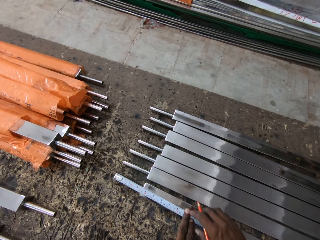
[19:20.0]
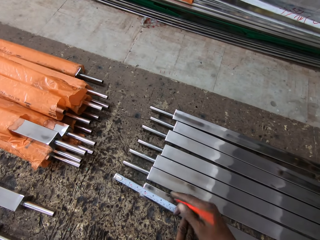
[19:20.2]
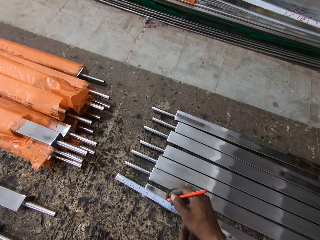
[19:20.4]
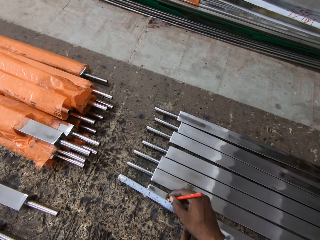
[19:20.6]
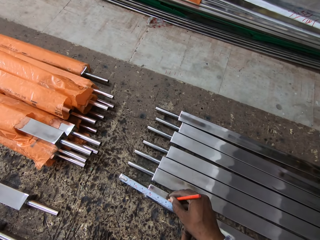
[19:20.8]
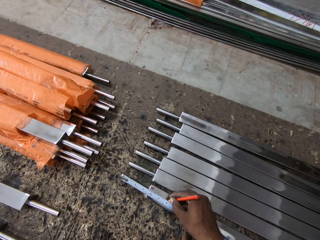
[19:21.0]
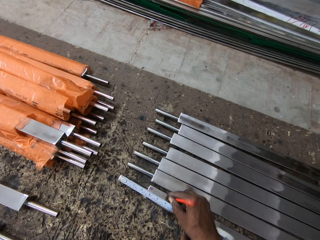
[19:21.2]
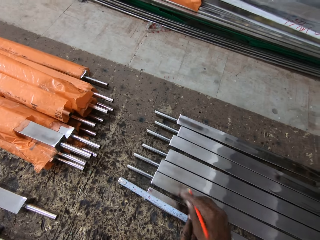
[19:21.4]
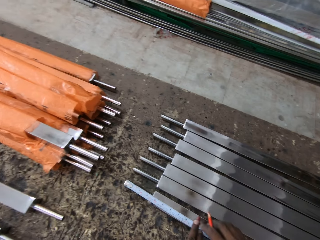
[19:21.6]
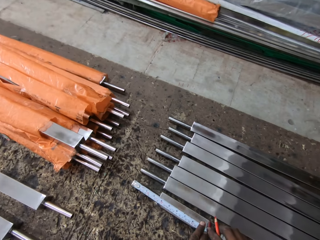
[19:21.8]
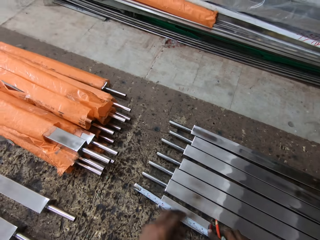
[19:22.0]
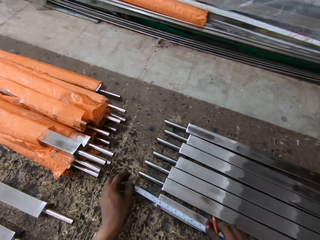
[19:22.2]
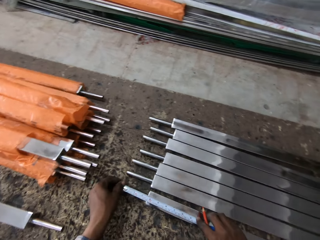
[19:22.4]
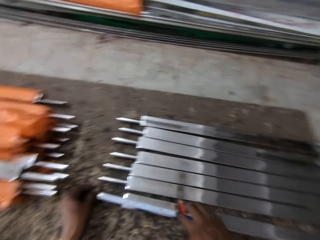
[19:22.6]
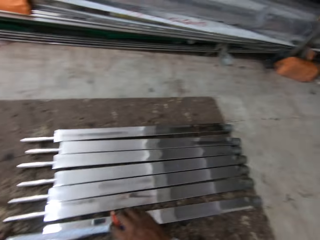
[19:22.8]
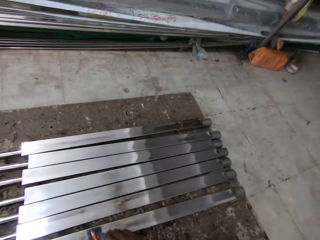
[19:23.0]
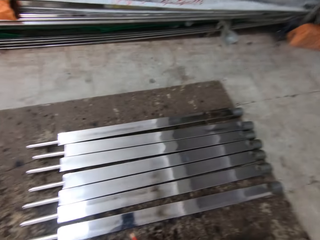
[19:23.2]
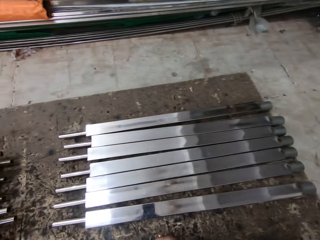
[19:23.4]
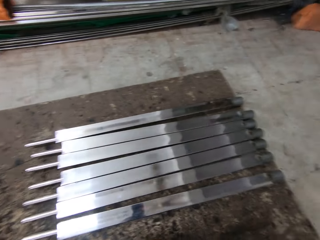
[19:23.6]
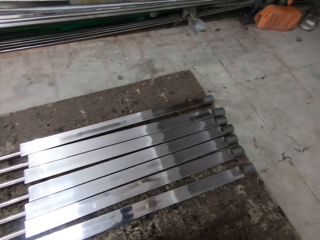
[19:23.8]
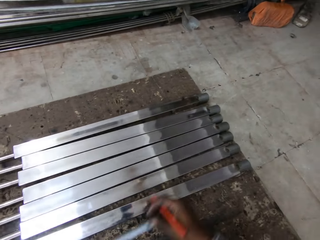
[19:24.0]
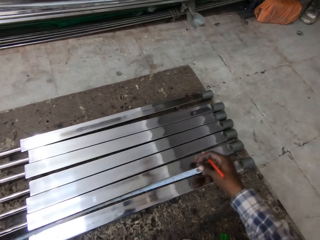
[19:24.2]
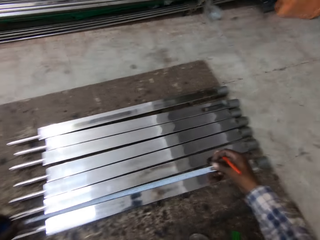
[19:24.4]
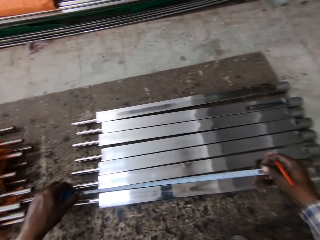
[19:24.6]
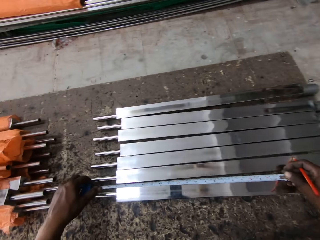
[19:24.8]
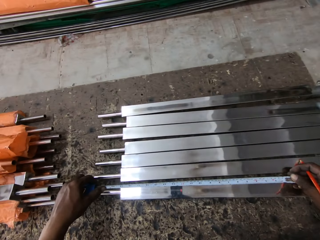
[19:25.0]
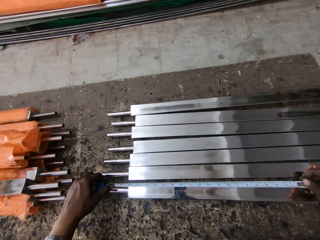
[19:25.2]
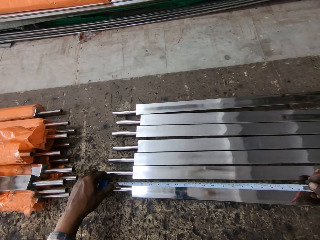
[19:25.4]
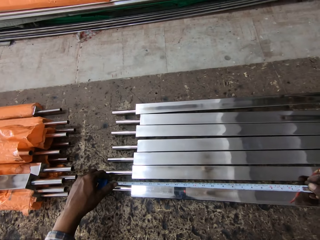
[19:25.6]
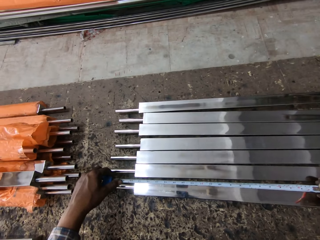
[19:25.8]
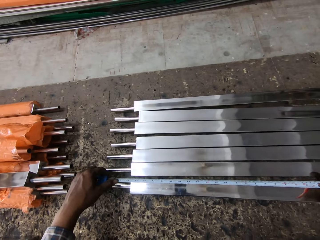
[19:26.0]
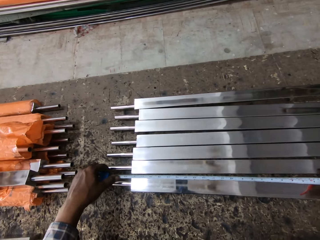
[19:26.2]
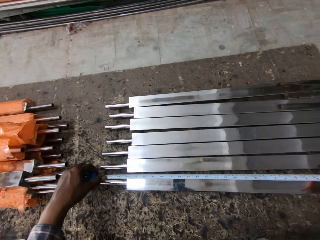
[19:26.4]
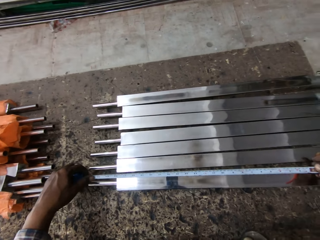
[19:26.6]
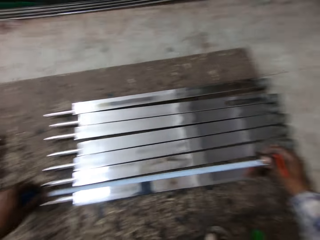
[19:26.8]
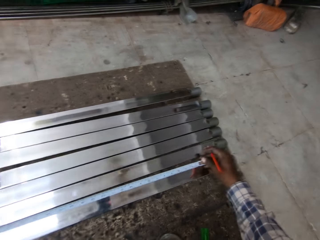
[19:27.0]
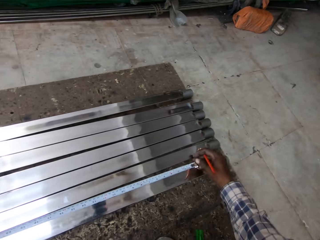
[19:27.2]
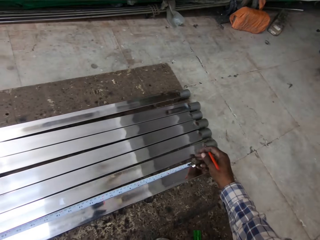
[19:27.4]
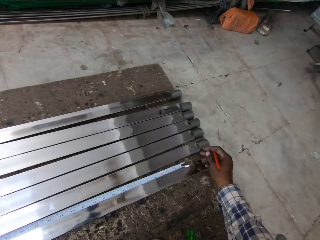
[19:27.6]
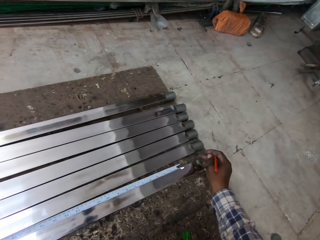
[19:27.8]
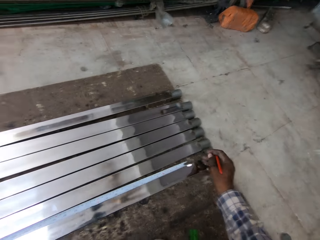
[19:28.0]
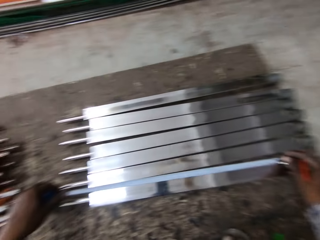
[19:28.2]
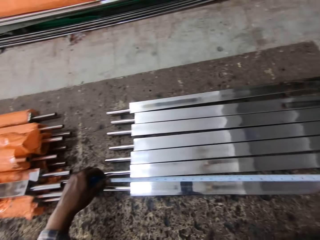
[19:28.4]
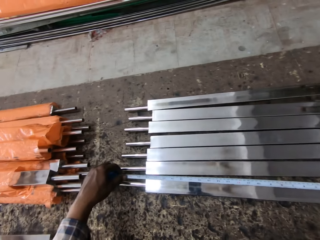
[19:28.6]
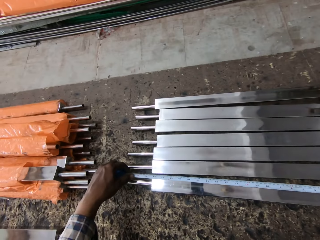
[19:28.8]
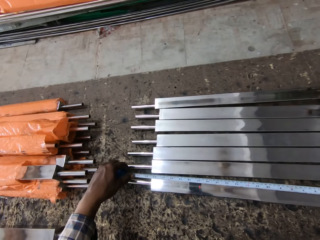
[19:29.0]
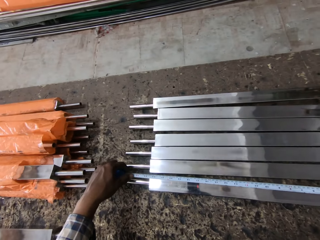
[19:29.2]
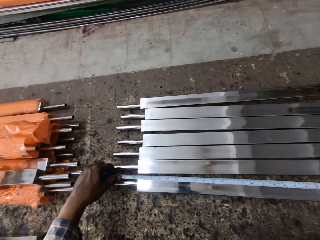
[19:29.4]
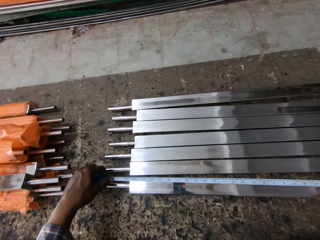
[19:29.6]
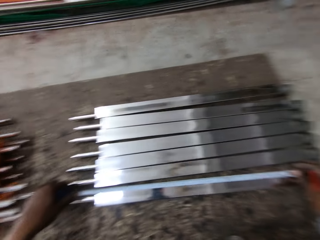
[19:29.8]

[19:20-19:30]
The camera wearer measures the metal bar. They mark the metal with a pencil. They measure the metal bar. They look around. They measure the metal with a tape measure.

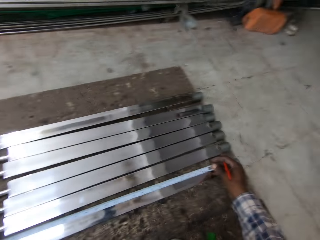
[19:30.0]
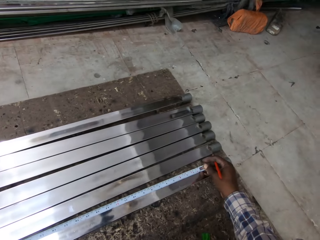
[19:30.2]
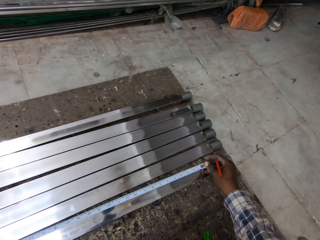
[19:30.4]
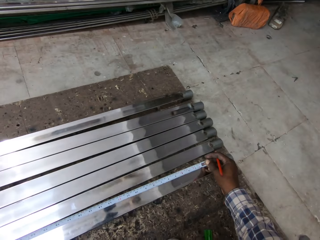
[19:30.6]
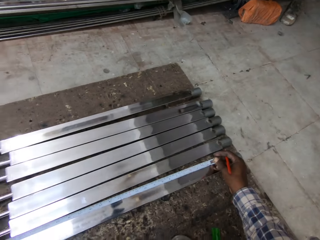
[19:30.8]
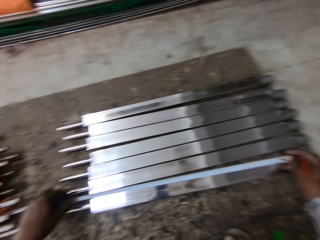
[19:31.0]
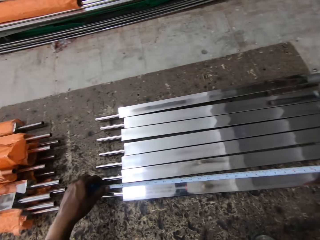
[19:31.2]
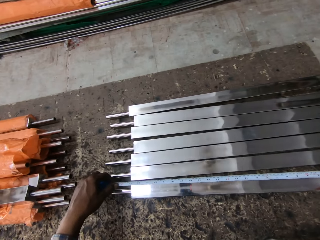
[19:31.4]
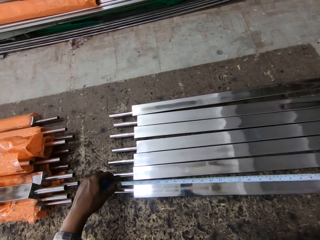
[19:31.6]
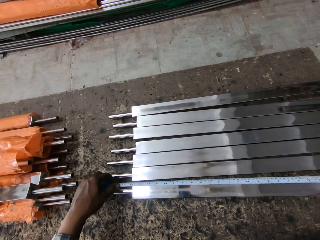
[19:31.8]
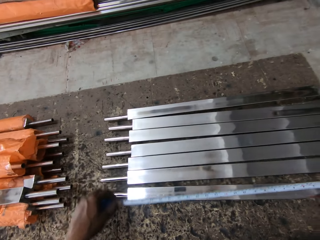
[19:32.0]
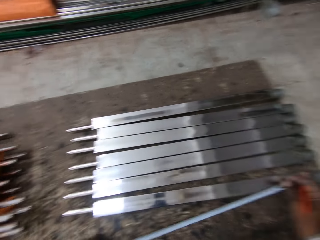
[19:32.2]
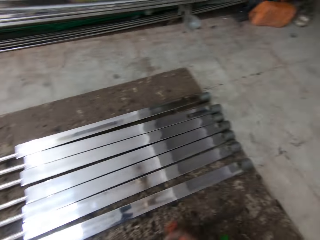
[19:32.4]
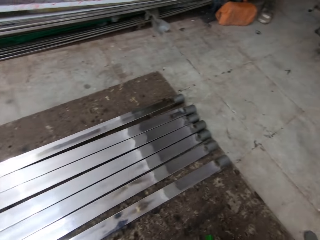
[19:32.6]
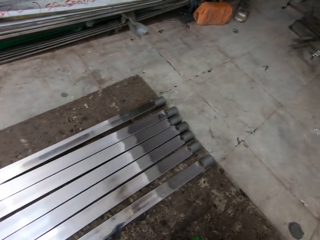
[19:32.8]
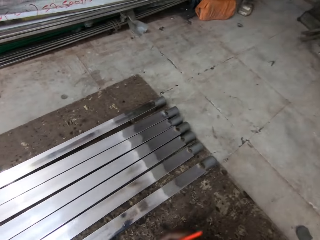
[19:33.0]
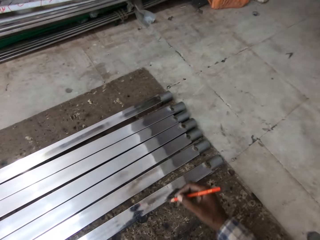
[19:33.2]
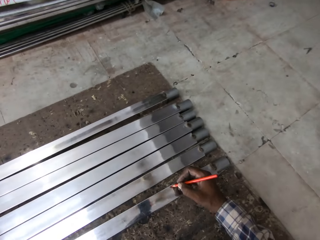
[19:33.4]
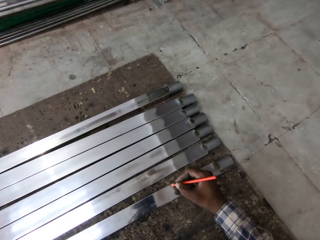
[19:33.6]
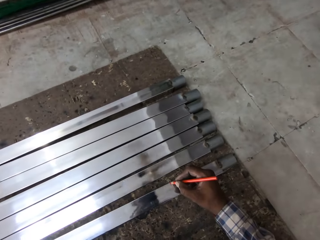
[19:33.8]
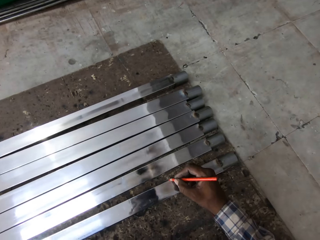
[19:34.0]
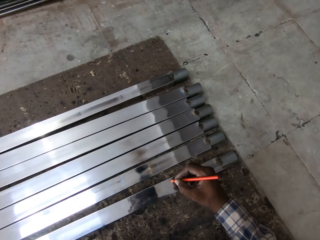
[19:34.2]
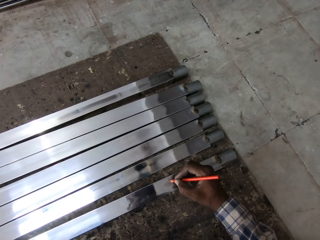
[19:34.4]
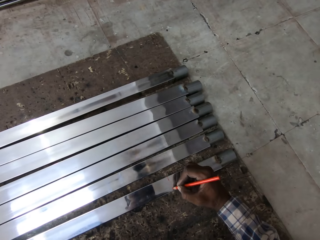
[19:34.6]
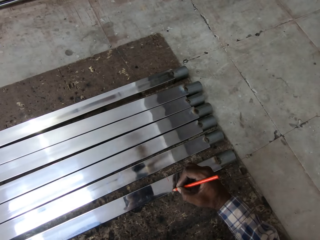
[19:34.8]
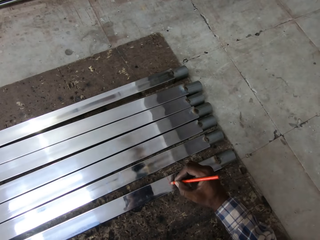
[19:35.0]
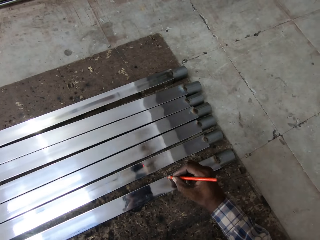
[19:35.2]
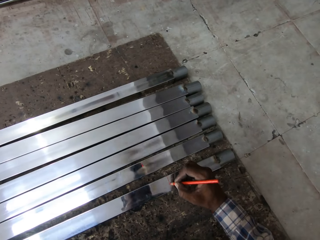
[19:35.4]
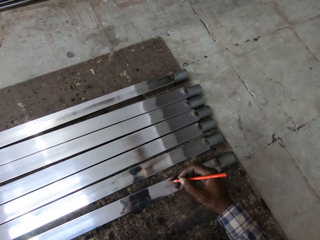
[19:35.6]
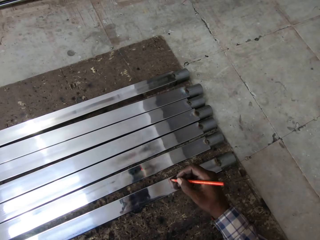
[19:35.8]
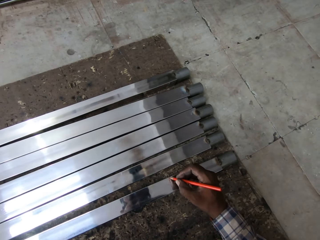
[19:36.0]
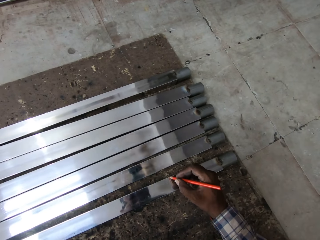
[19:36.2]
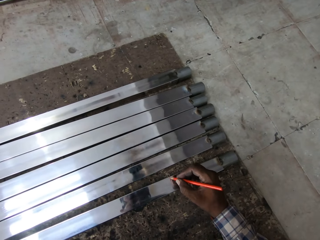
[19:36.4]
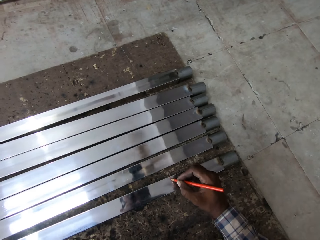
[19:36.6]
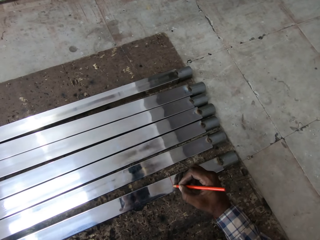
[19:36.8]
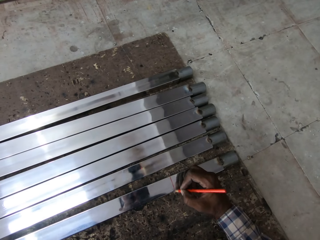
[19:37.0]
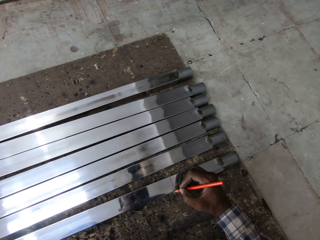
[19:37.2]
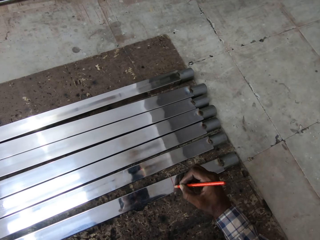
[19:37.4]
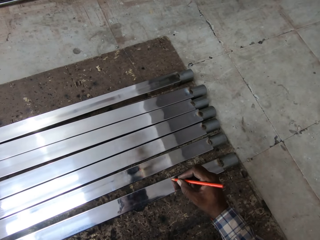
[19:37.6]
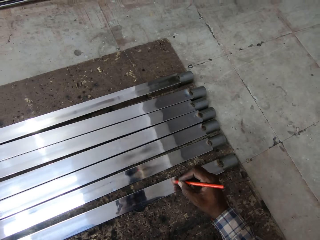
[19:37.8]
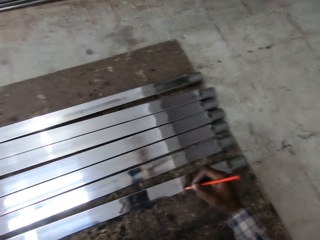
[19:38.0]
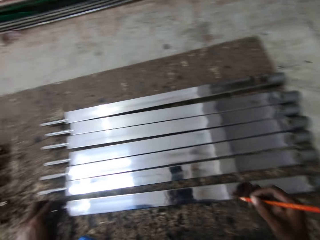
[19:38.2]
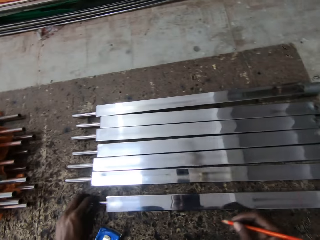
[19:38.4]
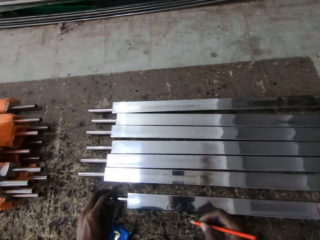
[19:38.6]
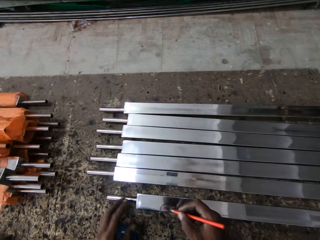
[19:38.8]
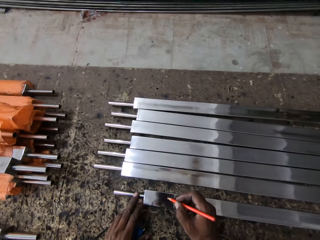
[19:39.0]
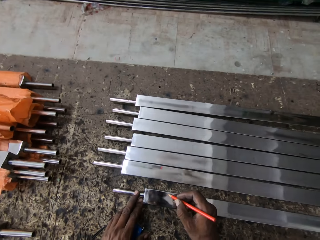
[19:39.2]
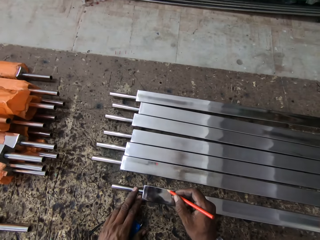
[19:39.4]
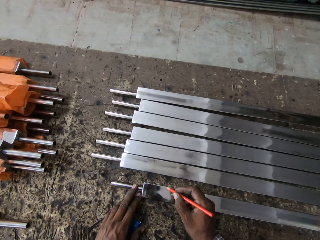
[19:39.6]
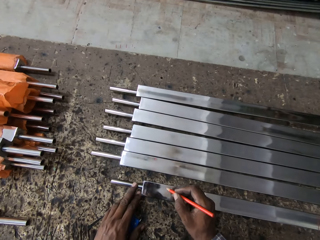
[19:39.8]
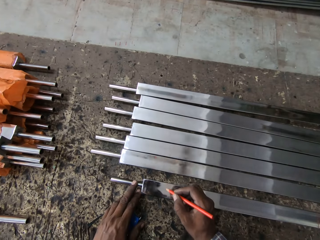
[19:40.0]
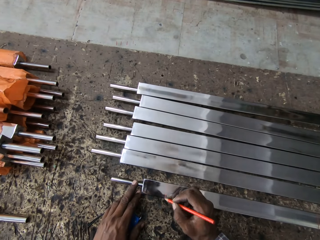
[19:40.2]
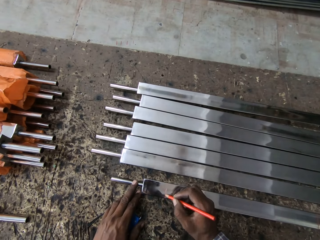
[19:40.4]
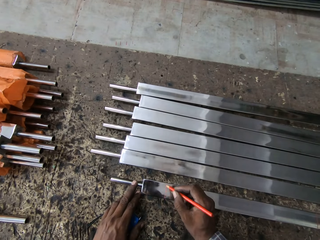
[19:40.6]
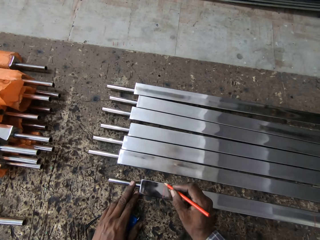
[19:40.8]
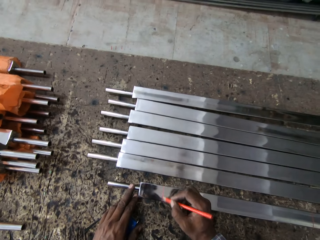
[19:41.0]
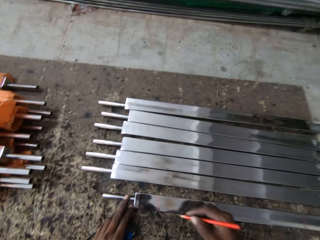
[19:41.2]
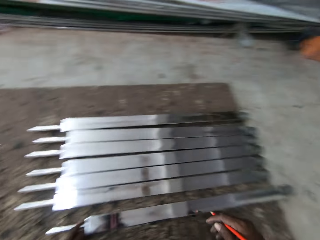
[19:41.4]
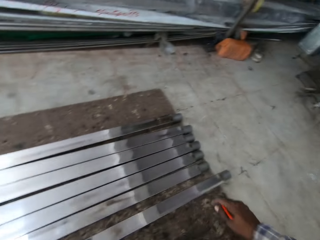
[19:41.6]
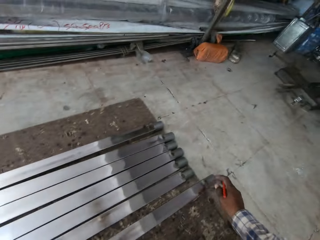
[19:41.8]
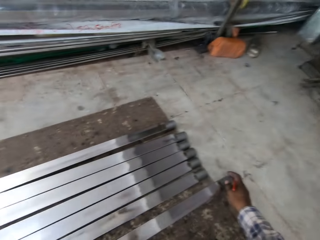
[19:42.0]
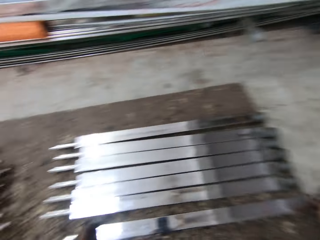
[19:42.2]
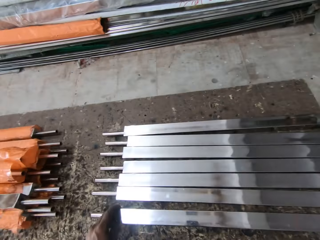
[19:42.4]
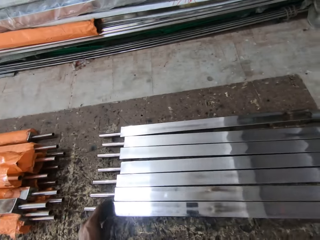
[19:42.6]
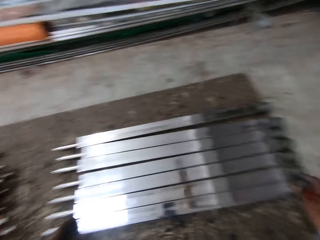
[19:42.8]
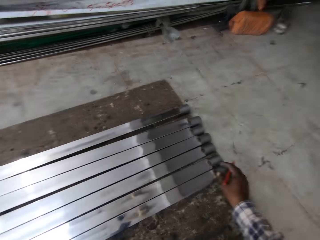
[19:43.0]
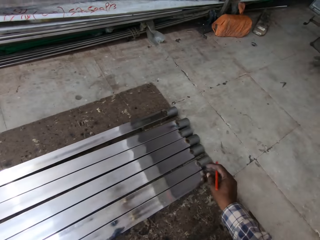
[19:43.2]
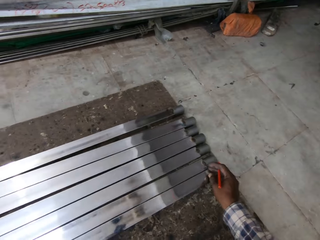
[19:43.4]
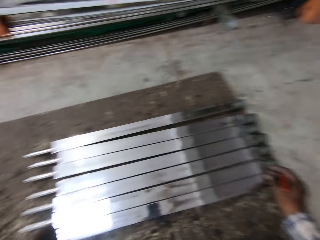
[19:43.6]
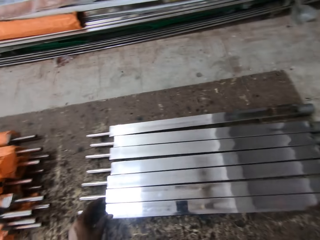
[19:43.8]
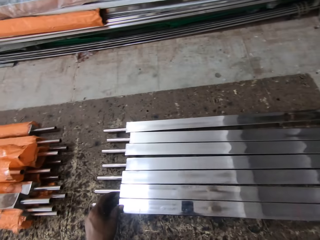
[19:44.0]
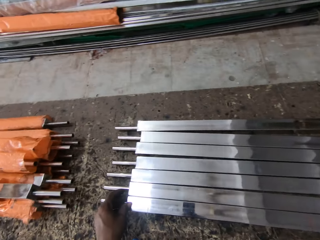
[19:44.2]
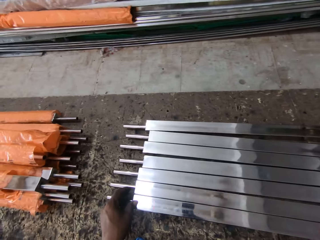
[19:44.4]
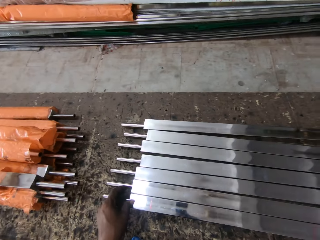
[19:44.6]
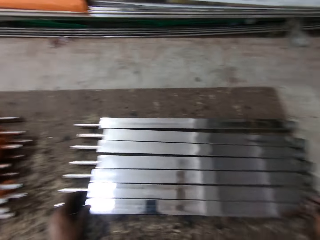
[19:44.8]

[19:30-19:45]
The camera wearer lifts the measuring tape. They mark the metal with a pencil. They mark the other part of the metal bar. They hold the metal bar and move the metal.
